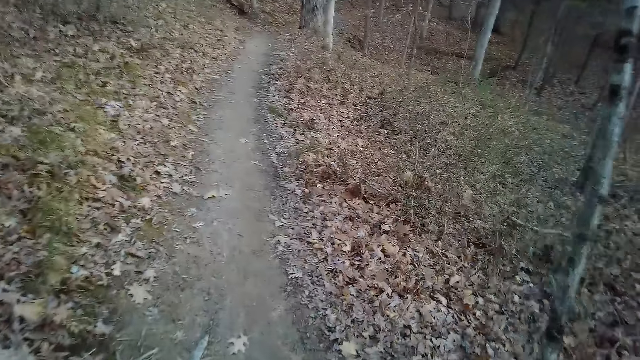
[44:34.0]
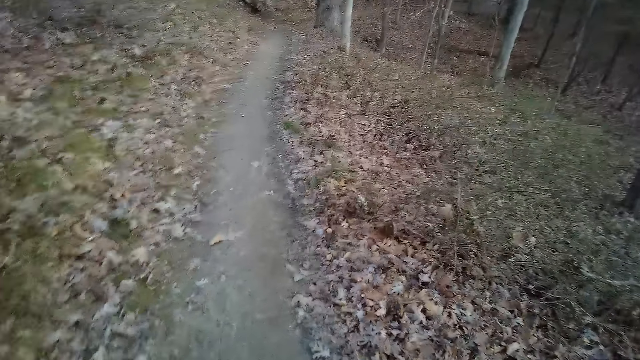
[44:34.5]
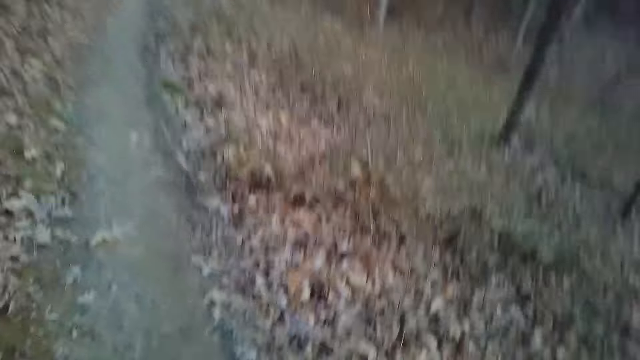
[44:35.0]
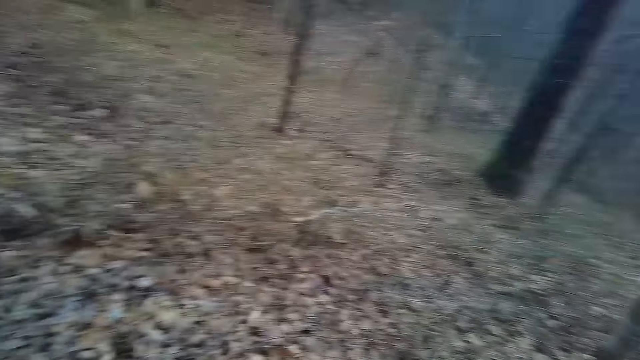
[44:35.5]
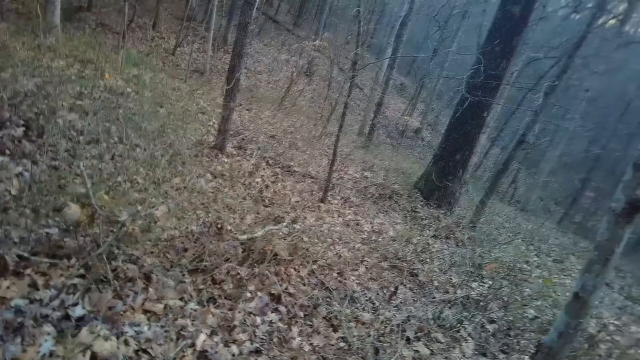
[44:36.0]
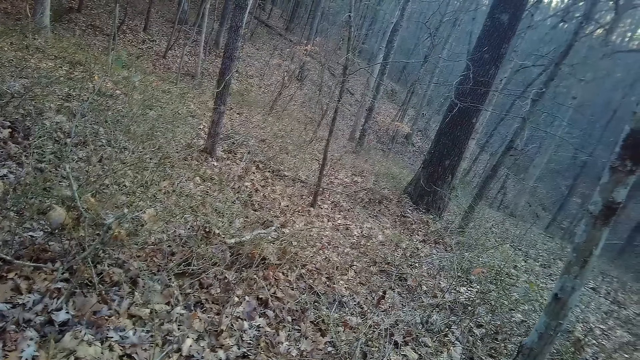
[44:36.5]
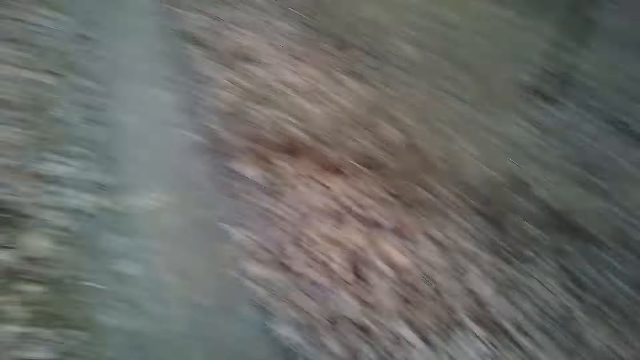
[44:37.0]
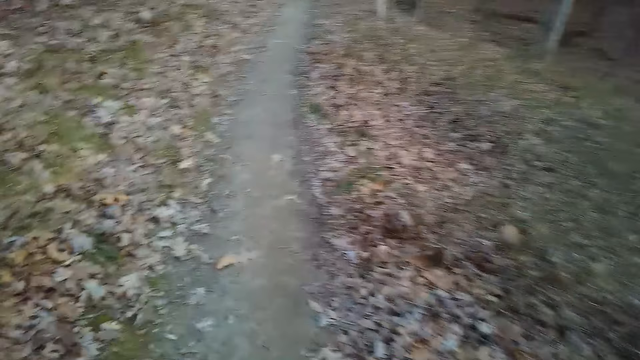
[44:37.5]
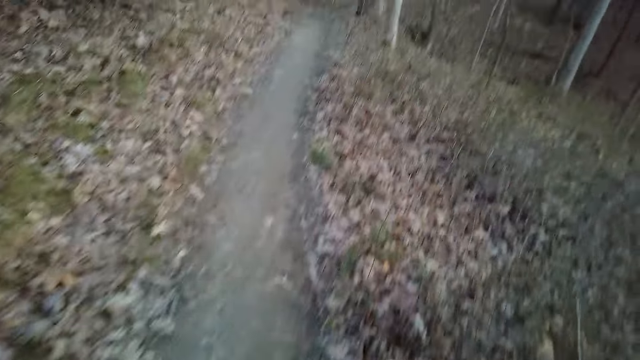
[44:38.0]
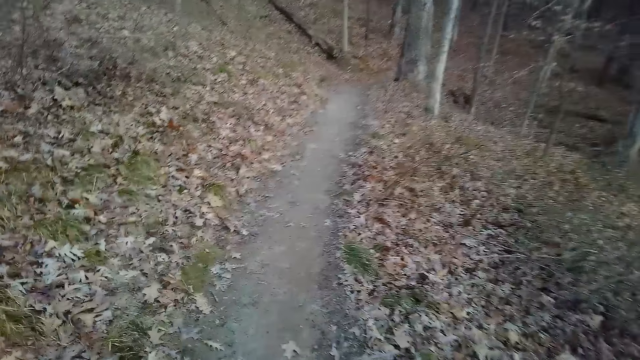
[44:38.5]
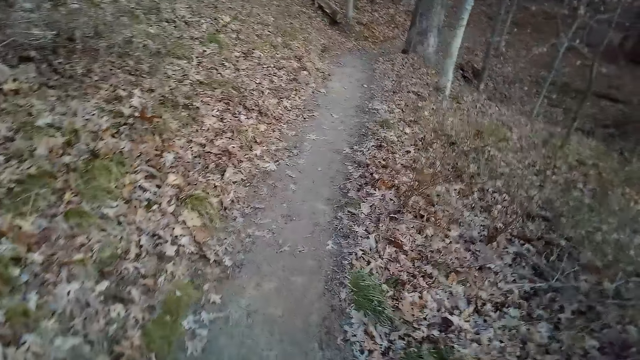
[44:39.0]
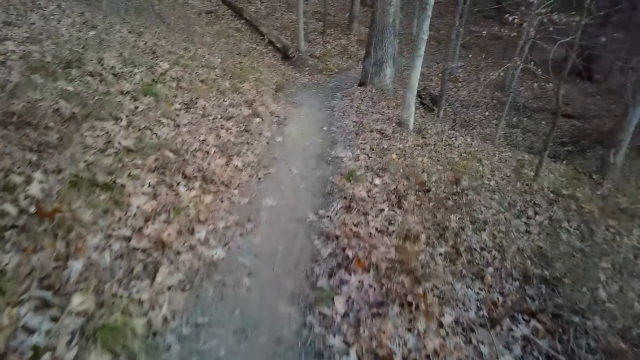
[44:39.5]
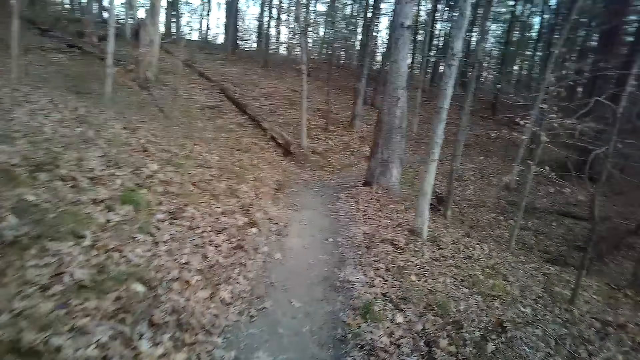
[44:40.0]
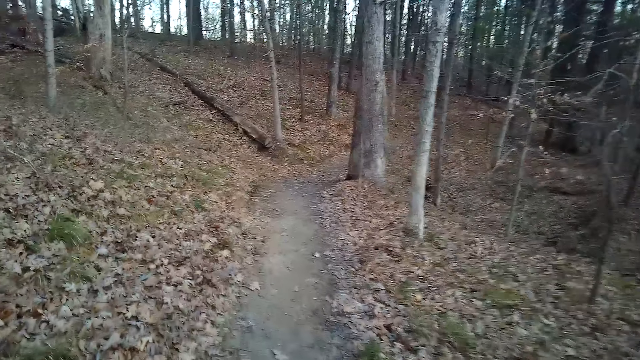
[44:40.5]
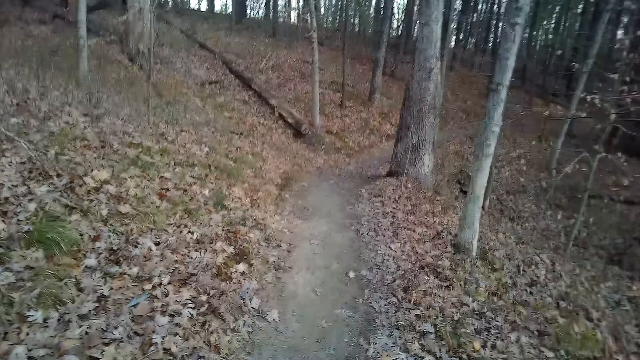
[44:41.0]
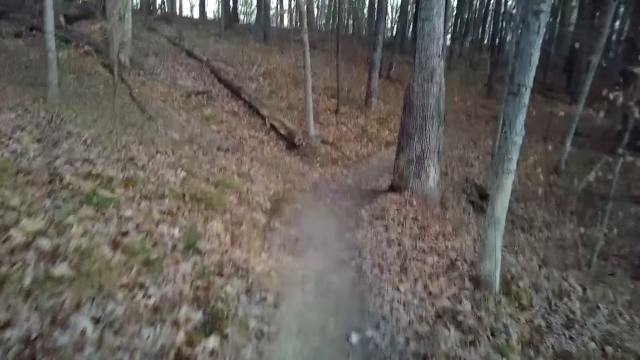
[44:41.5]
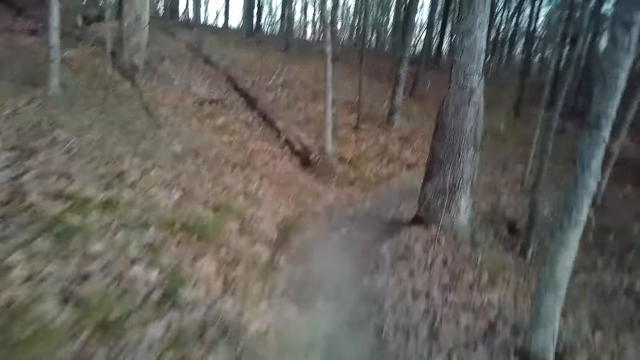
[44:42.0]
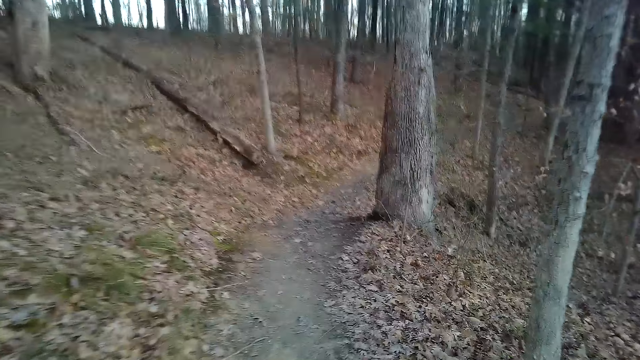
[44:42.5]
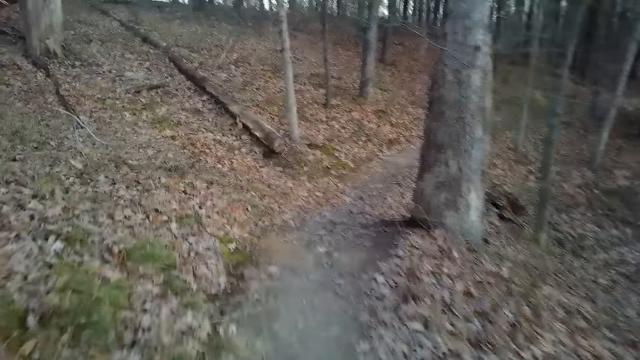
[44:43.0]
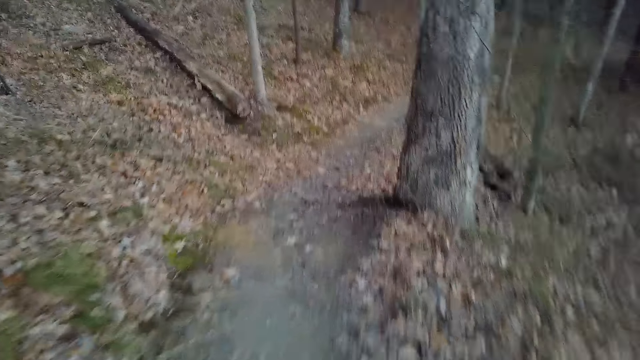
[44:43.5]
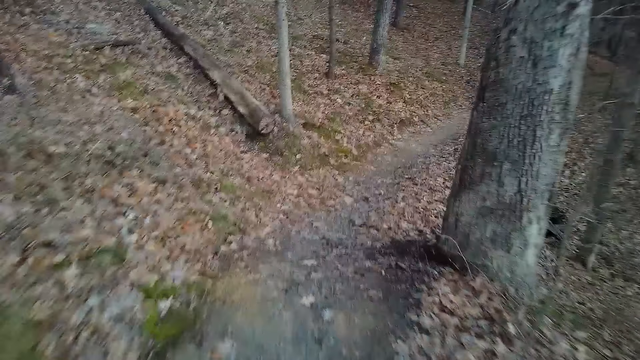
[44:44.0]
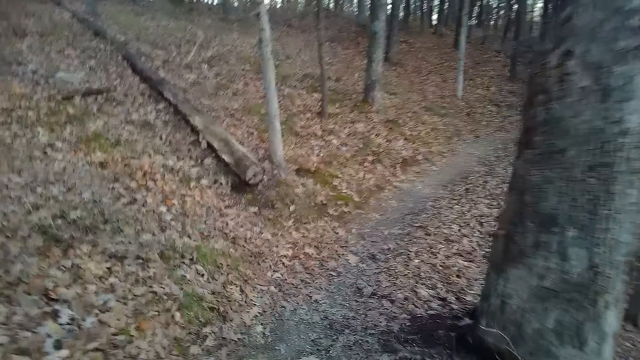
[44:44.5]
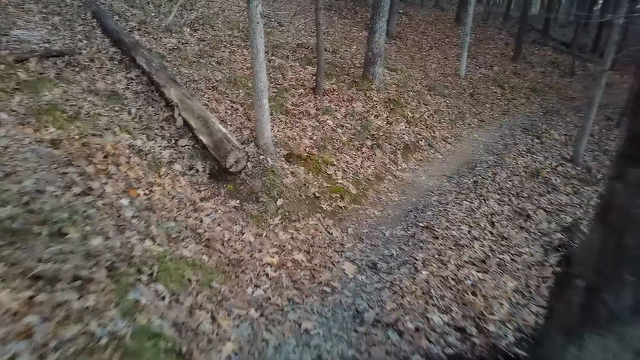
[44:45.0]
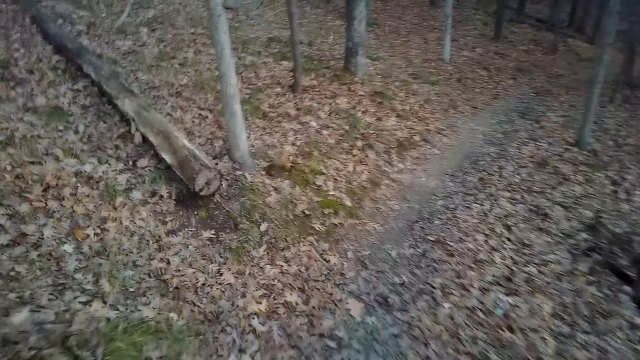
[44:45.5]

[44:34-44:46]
The camera wearer looks around. They walk around.

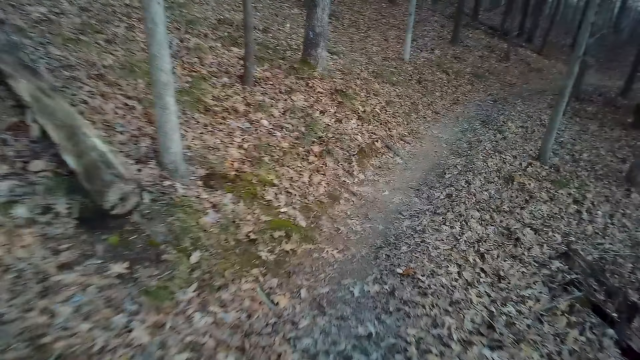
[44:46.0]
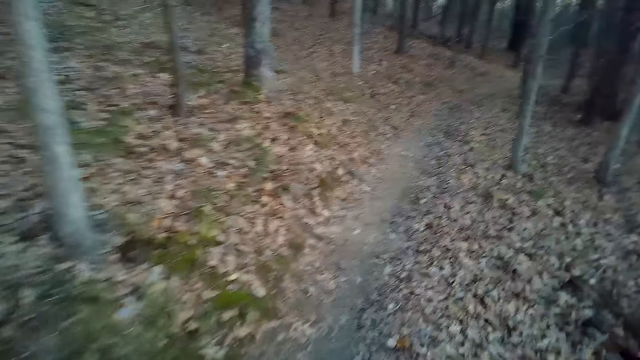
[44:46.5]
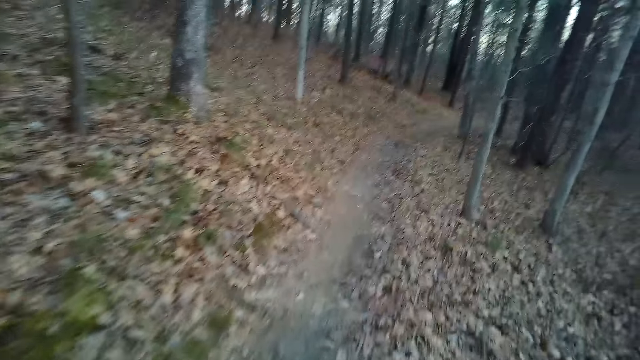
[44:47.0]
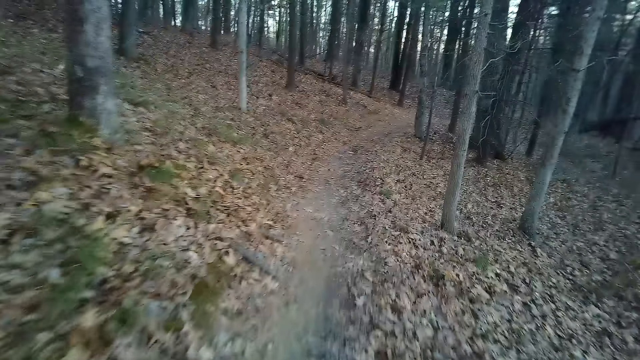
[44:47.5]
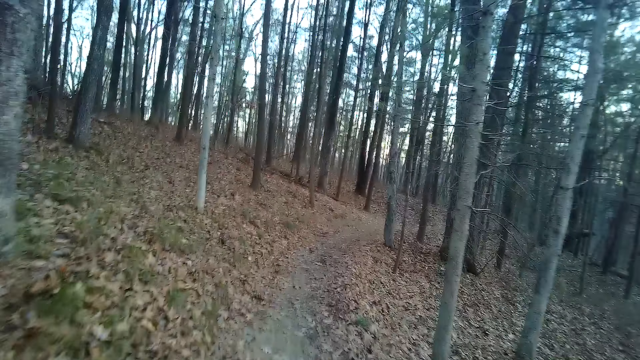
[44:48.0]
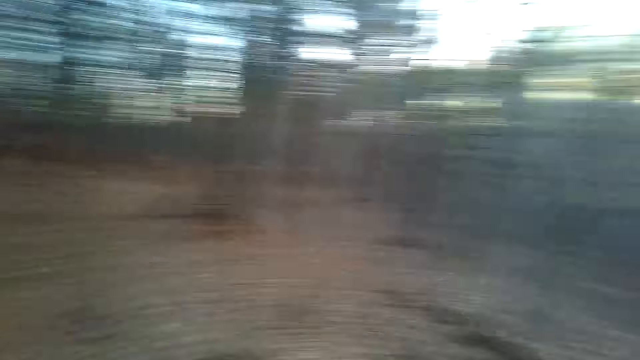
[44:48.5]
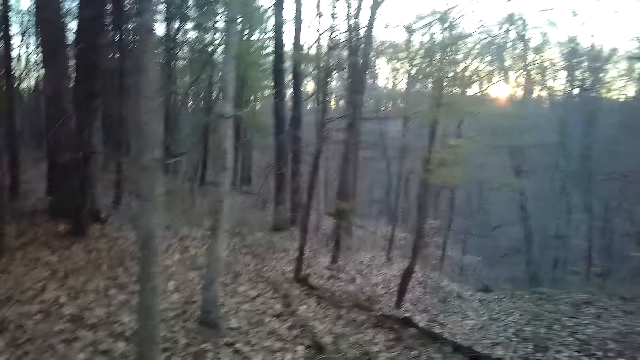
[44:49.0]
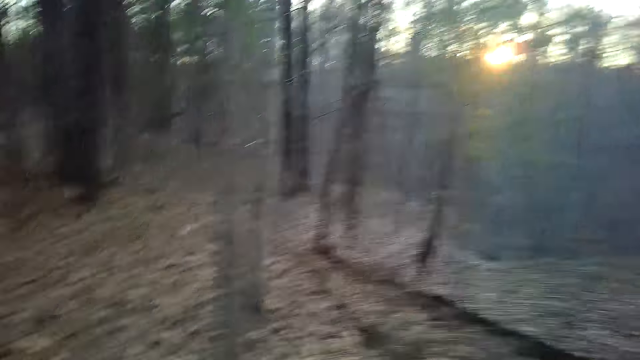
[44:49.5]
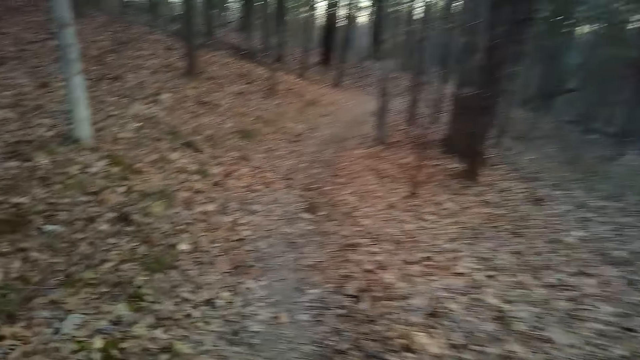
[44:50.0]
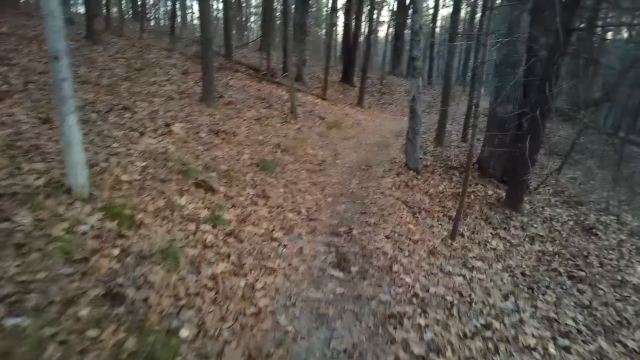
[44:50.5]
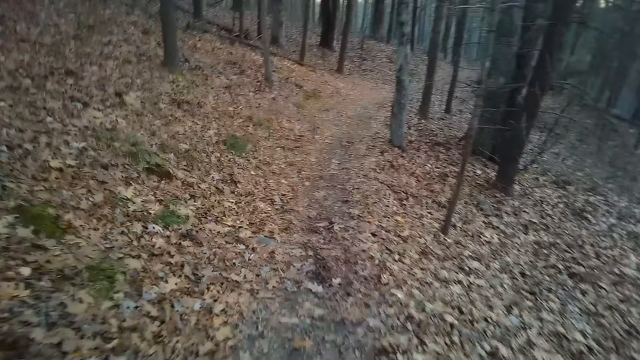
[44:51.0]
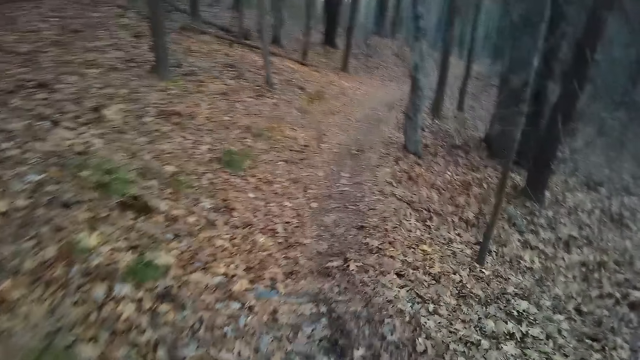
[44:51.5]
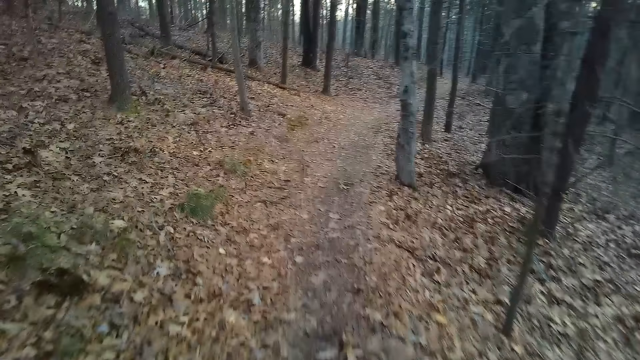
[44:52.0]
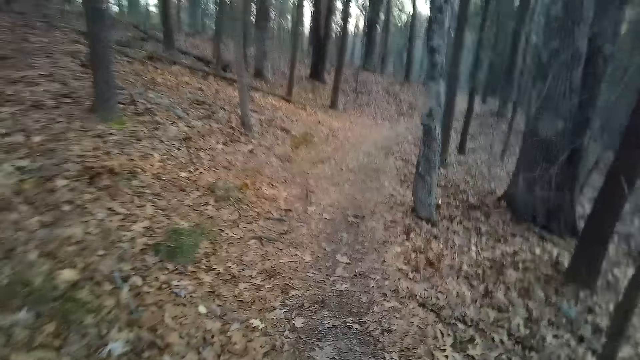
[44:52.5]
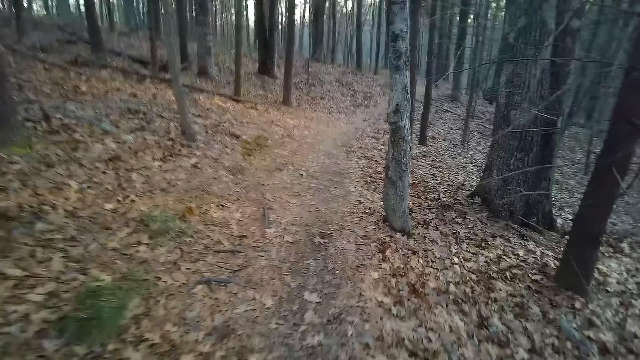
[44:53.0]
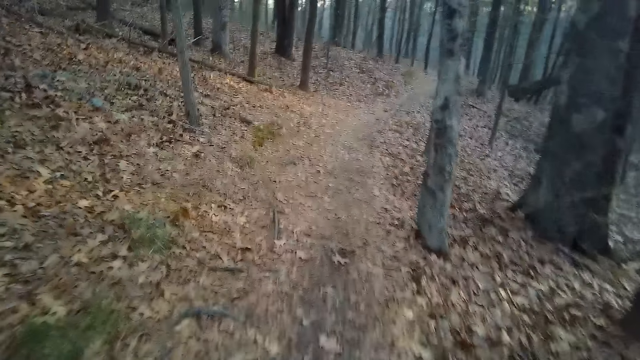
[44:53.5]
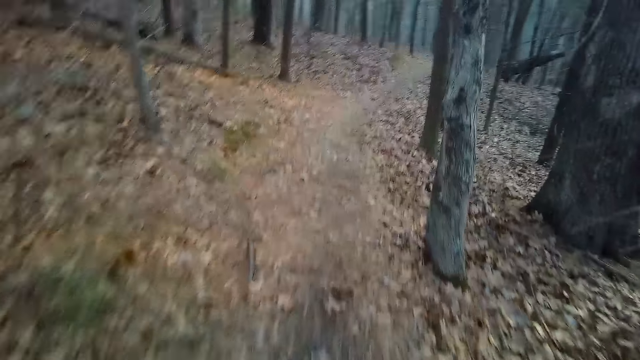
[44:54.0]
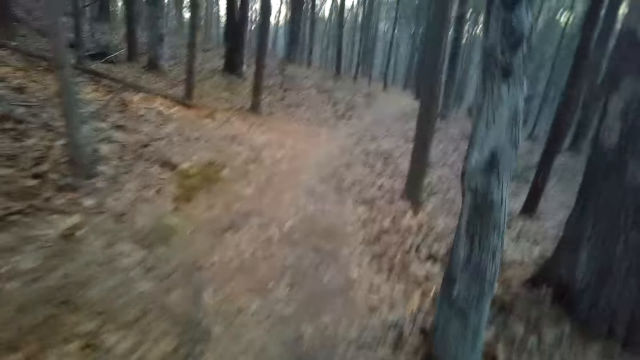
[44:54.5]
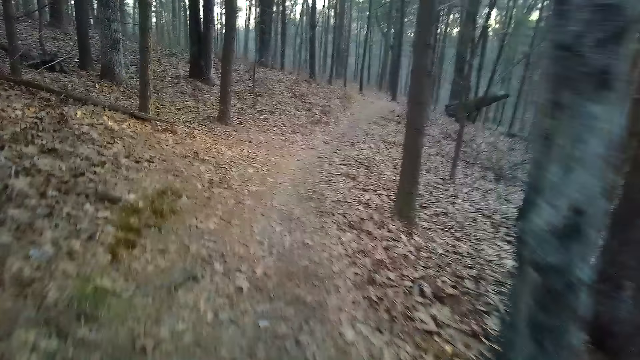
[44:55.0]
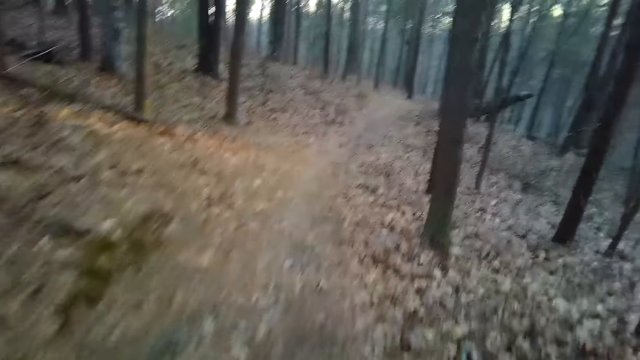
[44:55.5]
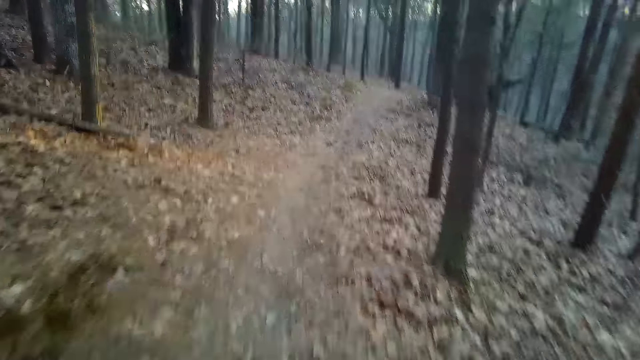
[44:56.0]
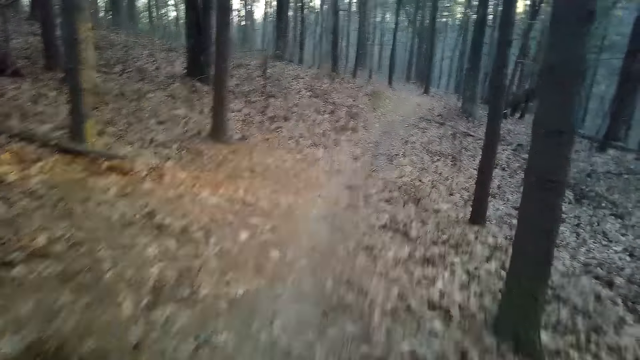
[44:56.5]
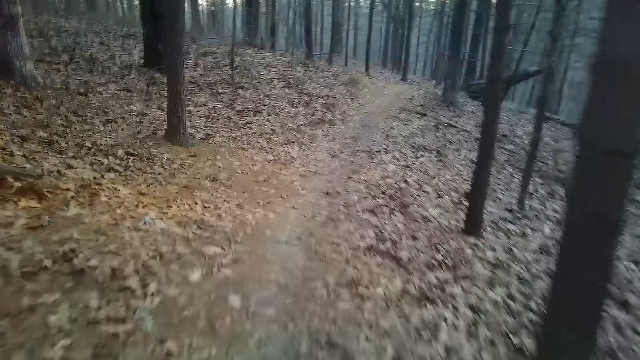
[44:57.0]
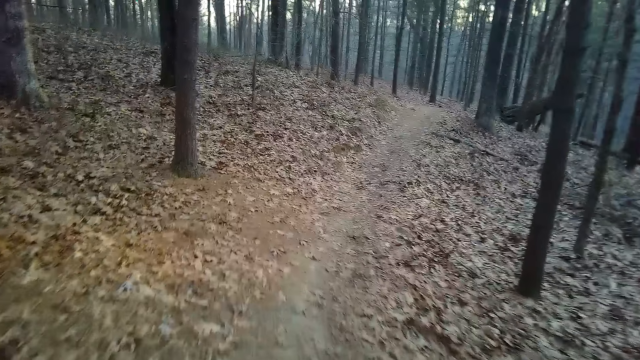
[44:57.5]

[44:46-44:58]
The camera wearer looks around.
